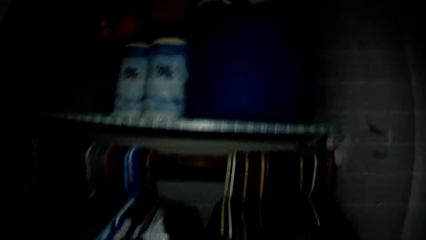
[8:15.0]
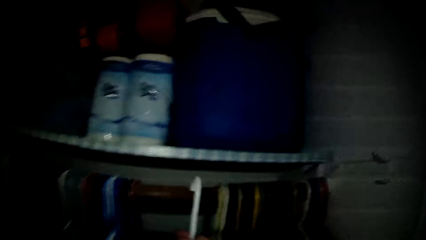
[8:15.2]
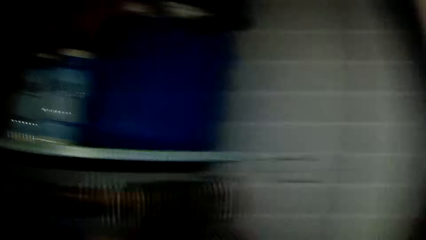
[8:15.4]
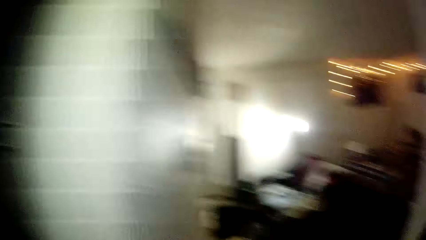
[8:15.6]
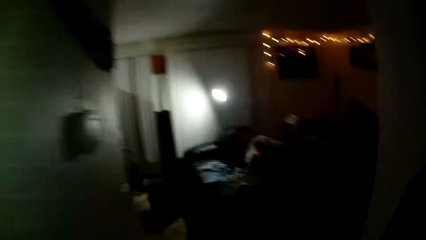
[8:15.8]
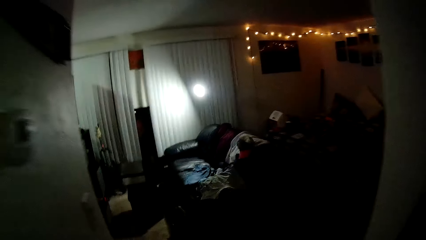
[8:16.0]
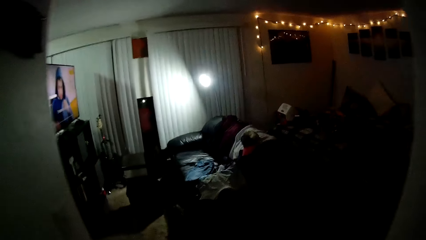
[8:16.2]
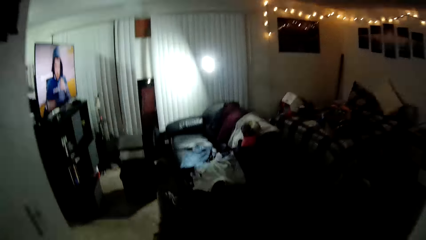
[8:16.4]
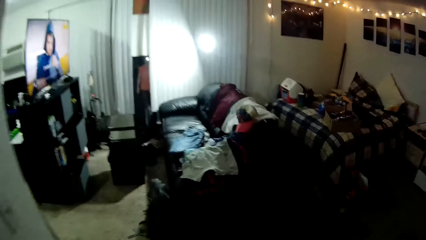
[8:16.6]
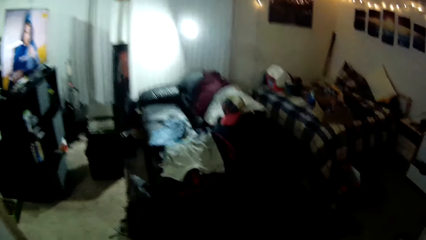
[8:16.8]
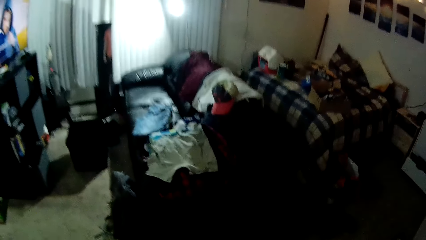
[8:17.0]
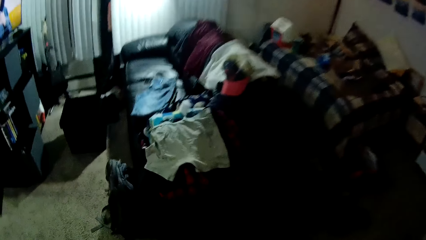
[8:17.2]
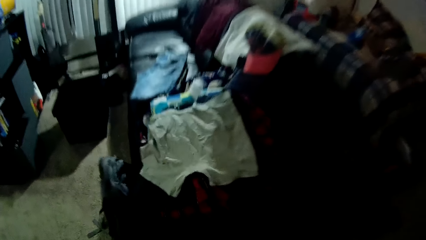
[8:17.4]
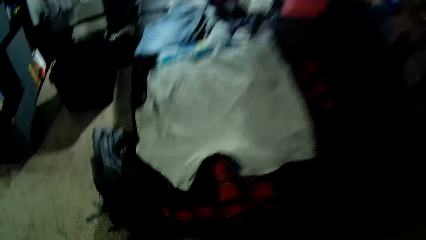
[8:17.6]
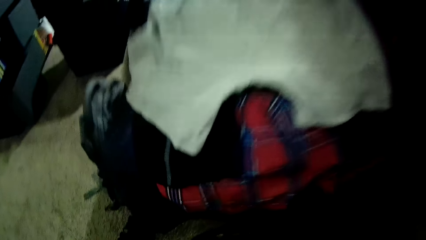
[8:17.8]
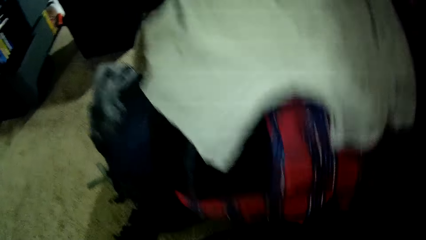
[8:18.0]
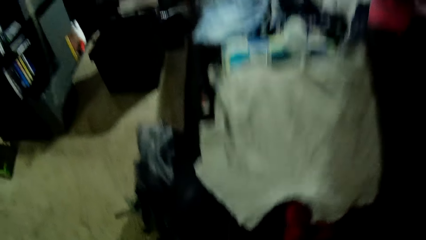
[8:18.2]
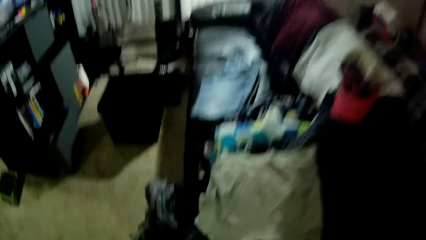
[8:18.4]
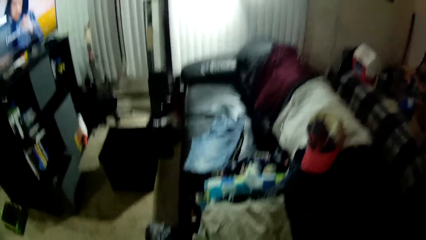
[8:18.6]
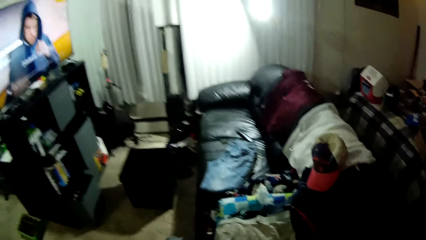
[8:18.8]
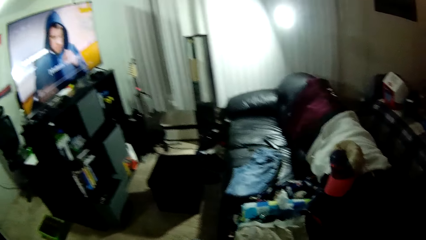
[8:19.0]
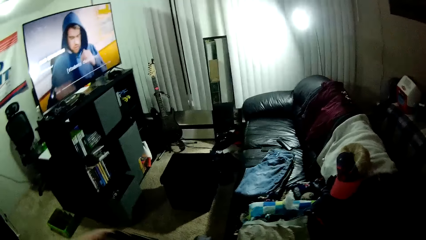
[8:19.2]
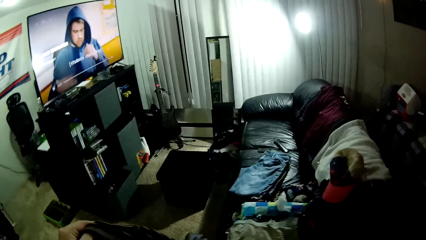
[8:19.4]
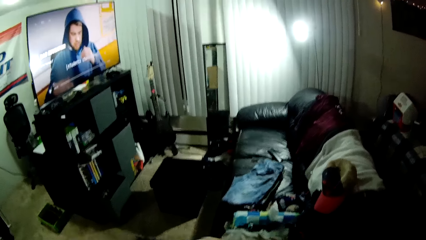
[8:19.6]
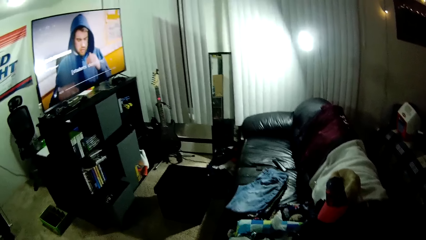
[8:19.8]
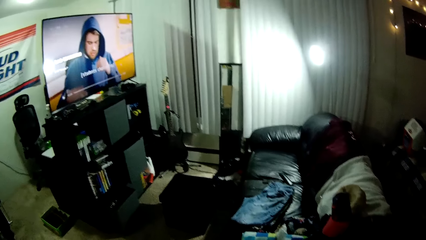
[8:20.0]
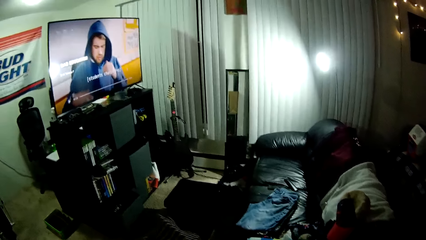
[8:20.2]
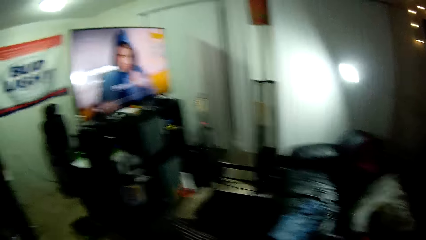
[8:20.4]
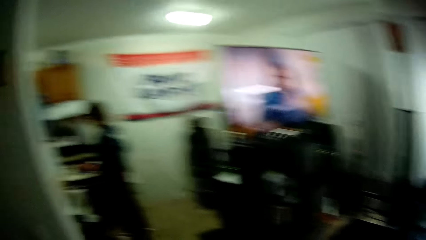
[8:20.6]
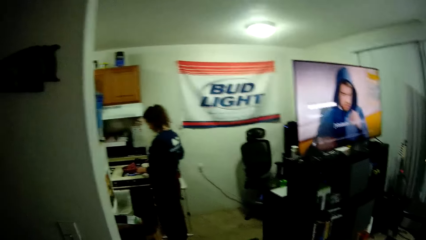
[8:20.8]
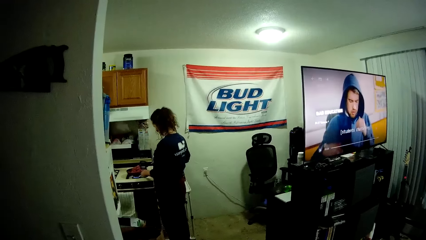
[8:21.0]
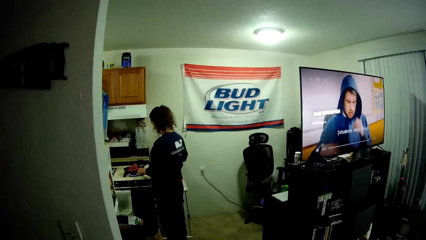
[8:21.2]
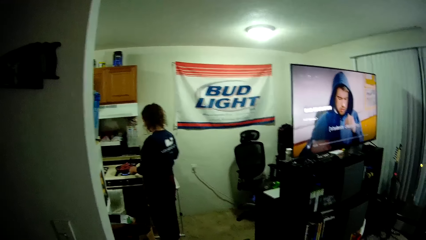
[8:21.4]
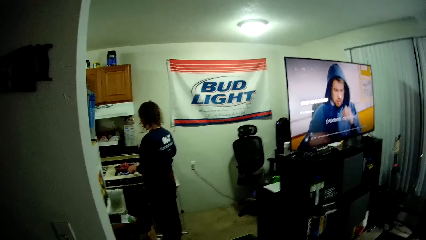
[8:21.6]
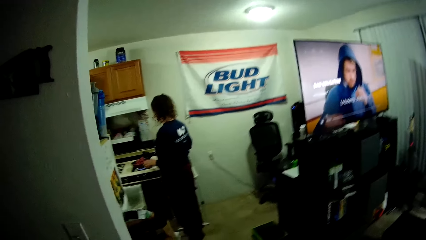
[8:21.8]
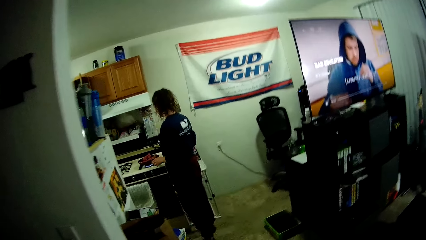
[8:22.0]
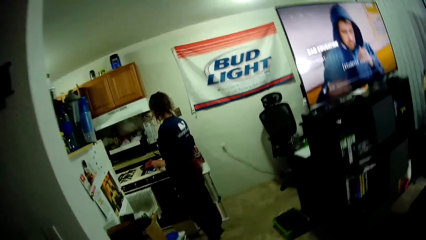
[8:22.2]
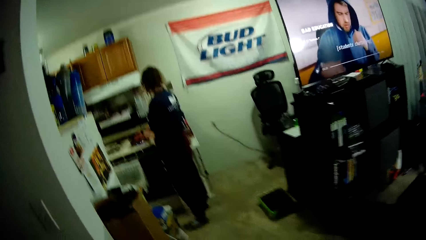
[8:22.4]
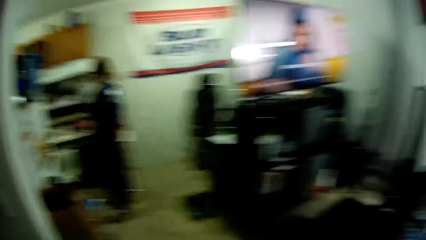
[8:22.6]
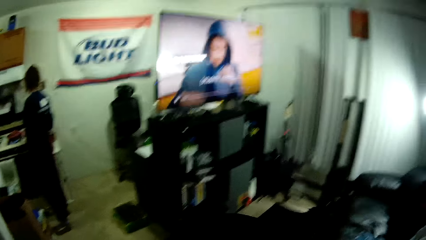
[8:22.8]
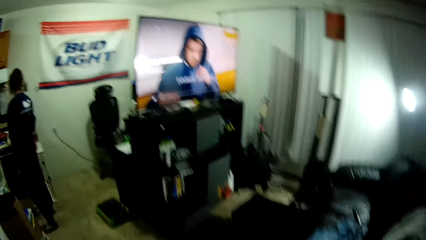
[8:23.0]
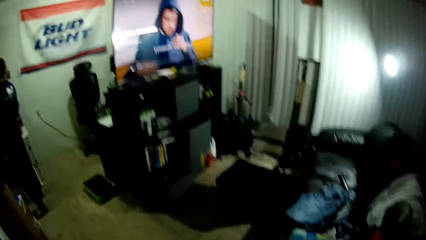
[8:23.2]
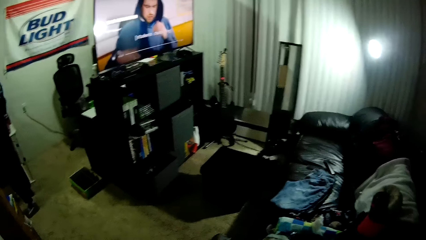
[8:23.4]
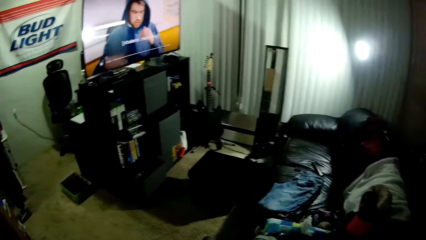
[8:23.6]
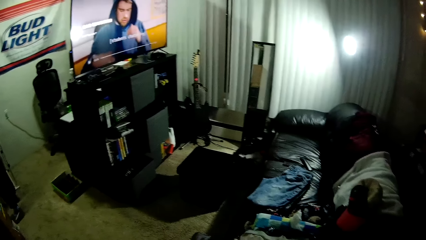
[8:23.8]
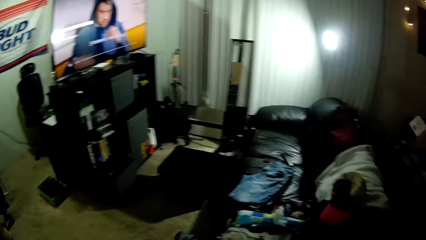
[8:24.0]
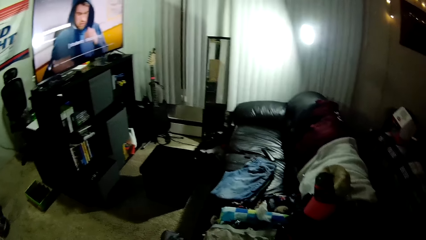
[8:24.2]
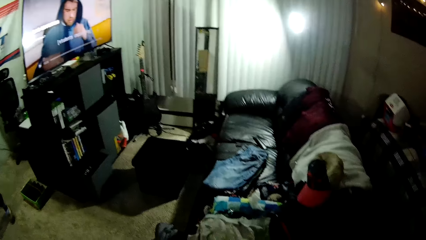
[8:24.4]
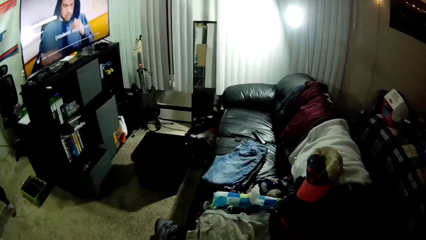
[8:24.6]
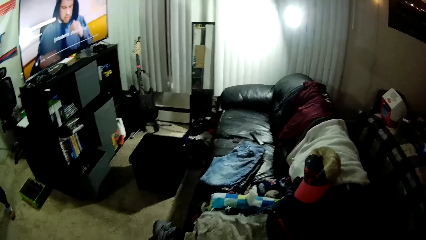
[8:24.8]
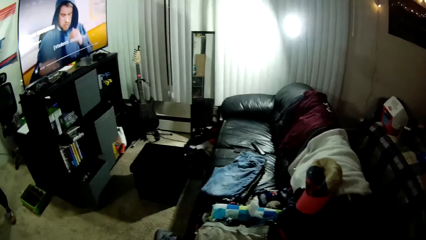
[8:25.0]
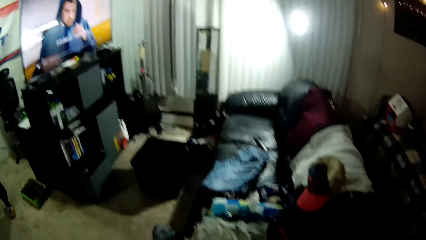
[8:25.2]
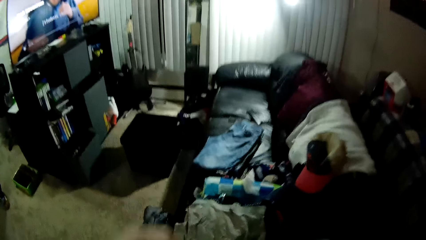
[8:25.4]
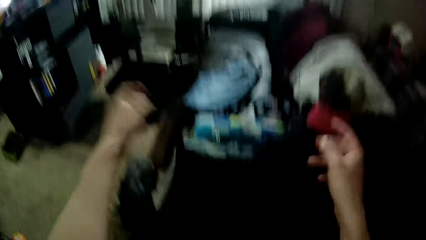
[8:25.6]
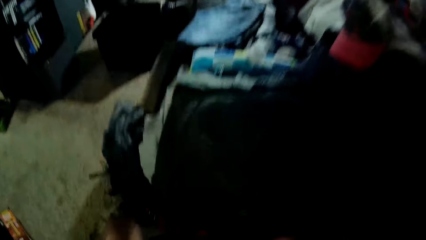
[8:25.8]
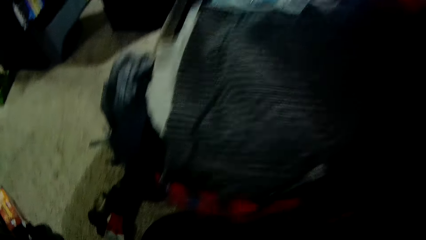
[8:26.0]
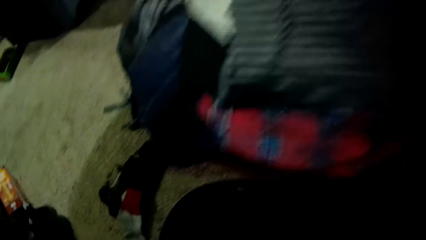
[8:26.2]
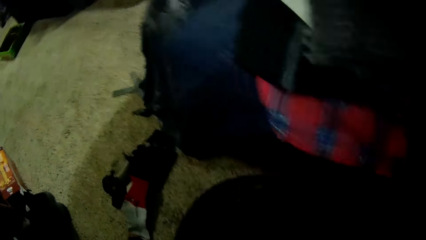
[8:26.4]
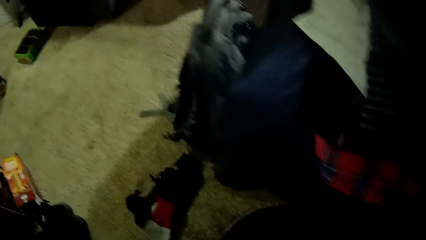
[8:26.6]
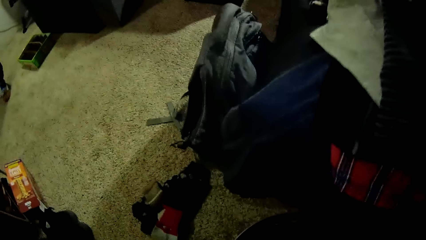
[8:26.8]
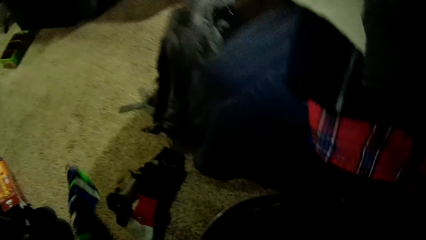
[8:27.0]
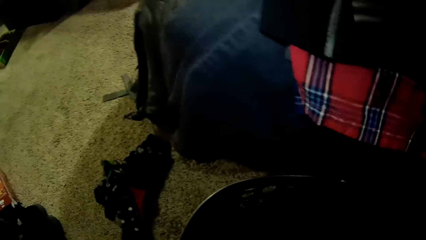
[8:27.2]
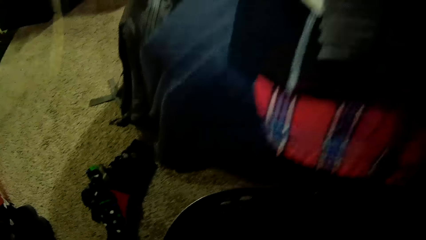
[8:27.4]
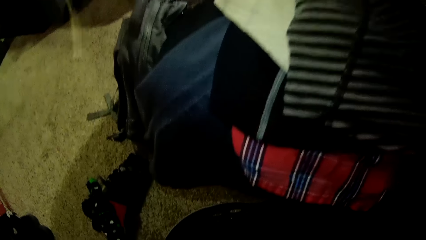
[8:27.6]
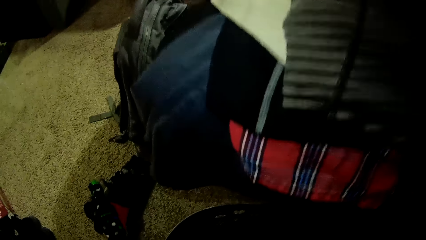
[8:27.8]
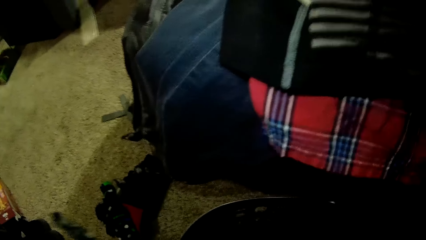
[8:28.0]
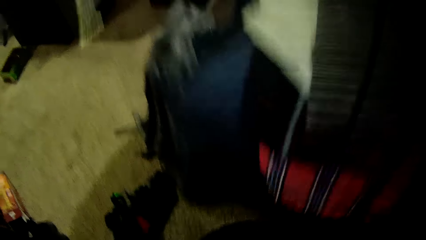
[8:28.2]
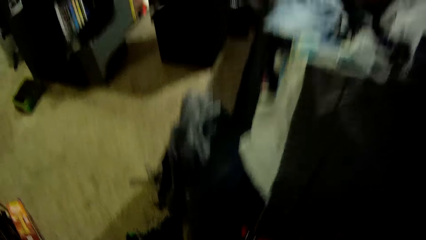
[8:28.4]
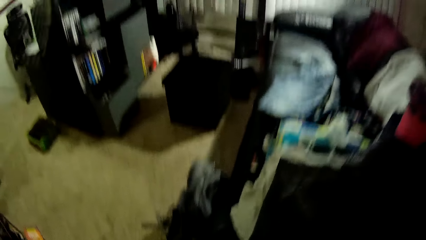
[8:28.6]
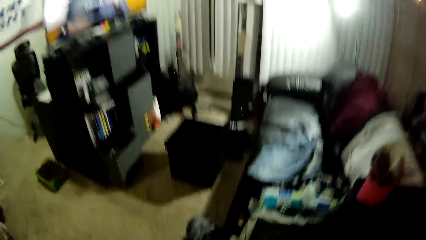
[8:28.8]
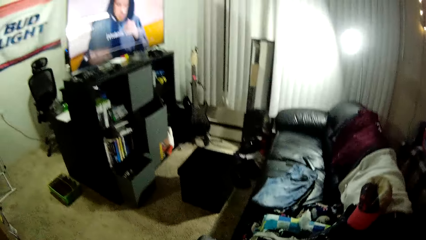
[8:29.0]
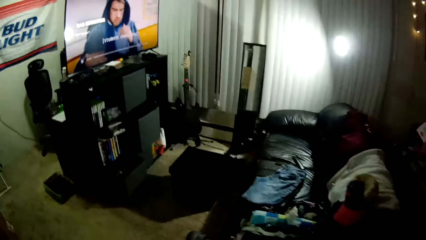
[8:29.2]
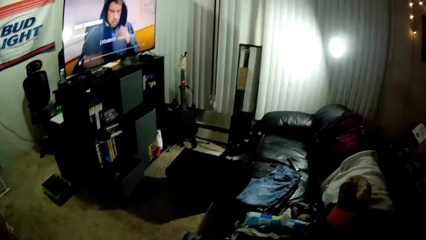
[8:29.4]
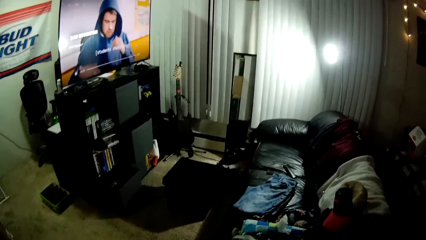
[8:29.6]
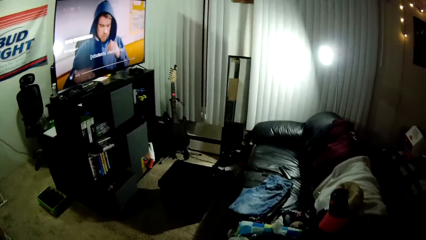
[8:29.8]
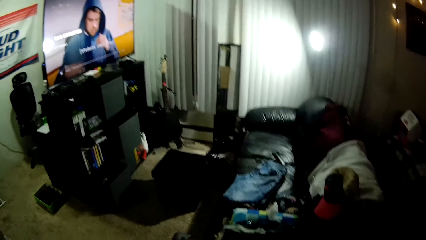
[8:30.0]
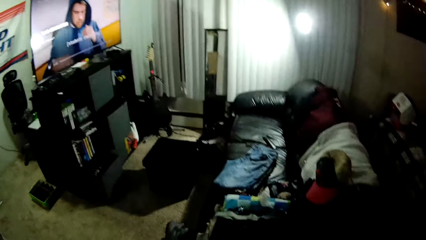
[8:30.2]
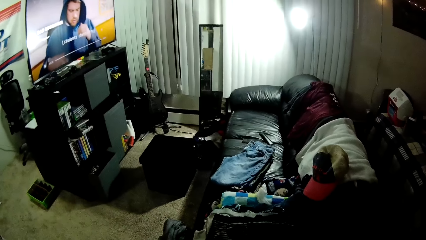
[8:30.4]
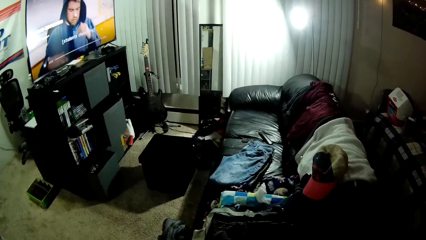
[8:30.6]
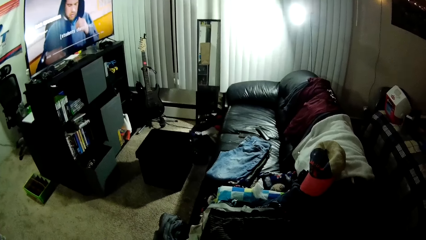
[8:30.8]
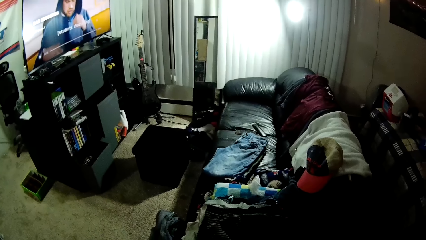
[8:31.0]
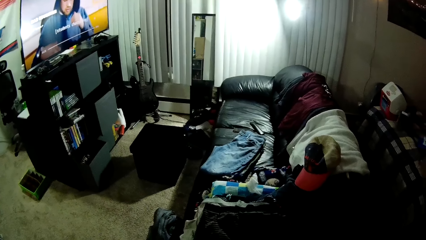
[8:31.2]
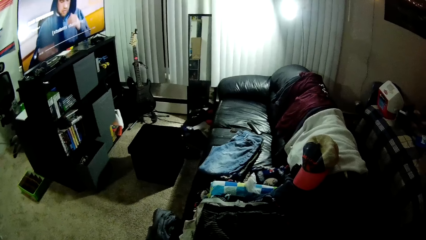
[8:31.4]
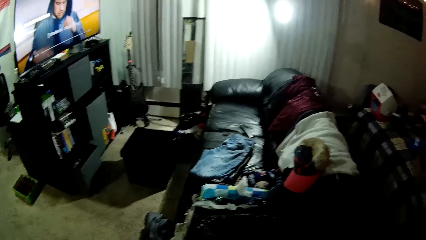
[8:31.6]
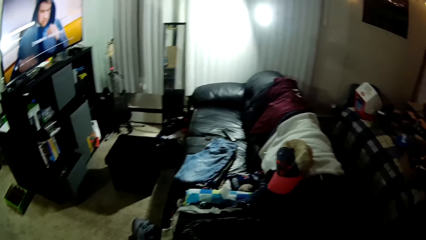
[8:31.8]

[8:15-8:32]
The camera wearer hangs the other cloth in the wardrobe. They walk in a room, pick a cloth in a basket and straighten the cloth. They hit a spoon on a pan. They drop another cloth on the chair. They pick a cloth in the basket and put the cloth on a carpet. They pick a cloth in the basket and put the cloth on the carpet. They pick shorts in the basket.
